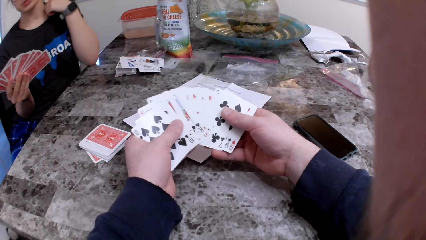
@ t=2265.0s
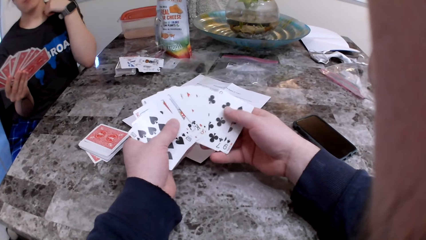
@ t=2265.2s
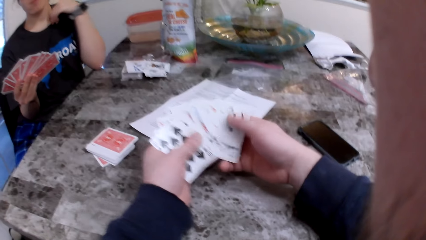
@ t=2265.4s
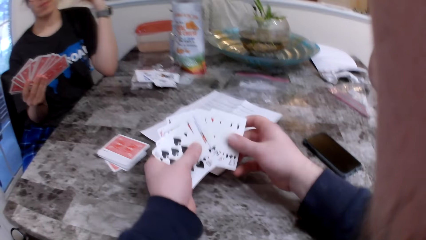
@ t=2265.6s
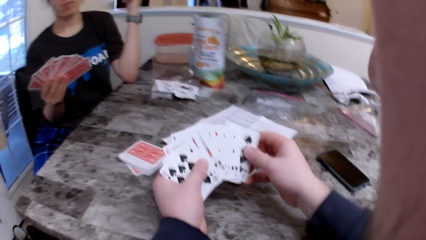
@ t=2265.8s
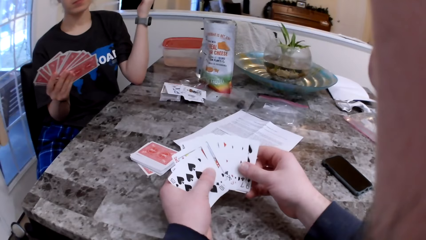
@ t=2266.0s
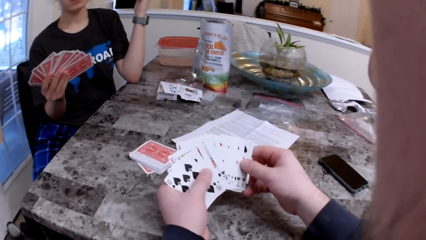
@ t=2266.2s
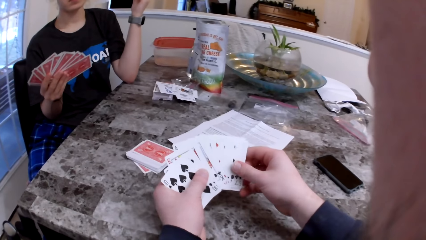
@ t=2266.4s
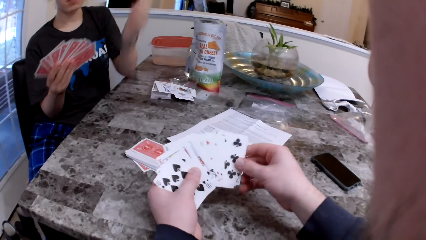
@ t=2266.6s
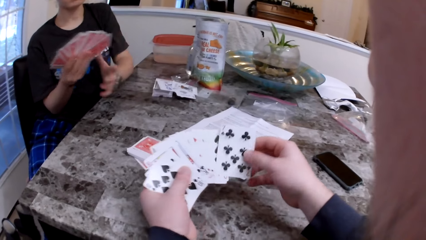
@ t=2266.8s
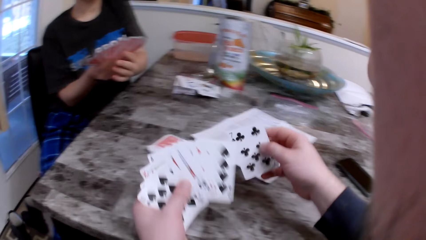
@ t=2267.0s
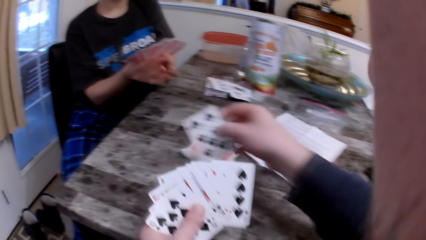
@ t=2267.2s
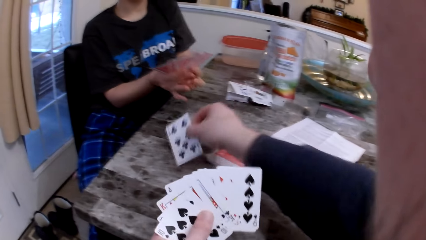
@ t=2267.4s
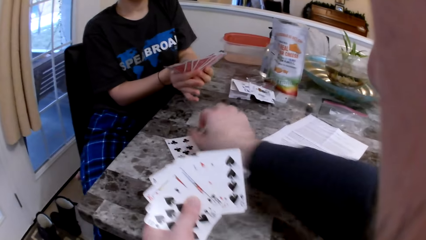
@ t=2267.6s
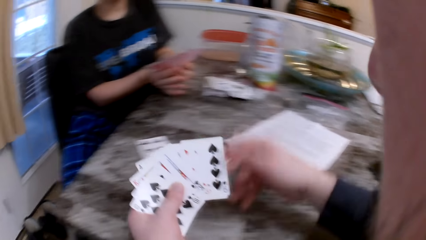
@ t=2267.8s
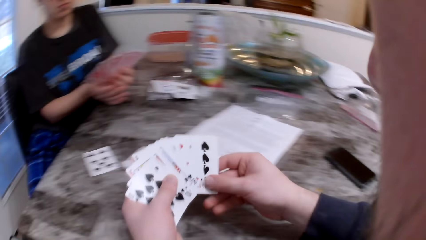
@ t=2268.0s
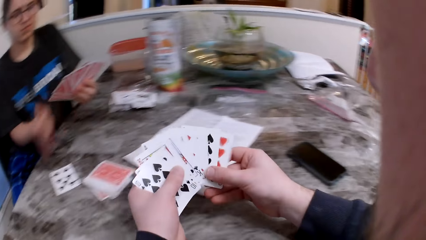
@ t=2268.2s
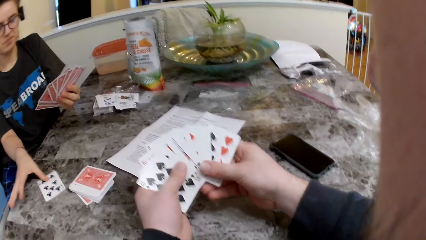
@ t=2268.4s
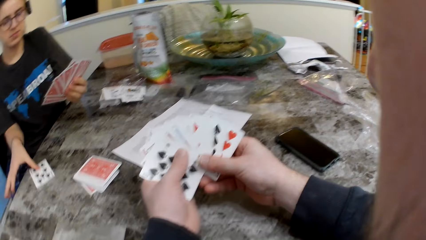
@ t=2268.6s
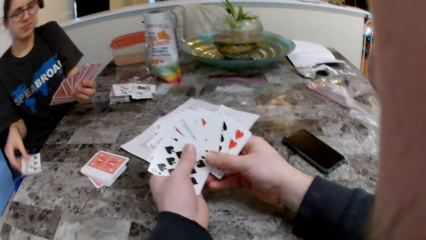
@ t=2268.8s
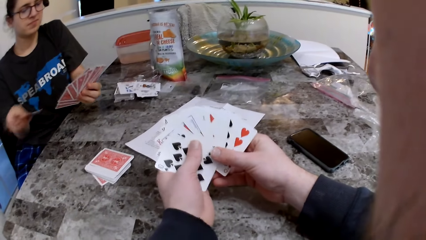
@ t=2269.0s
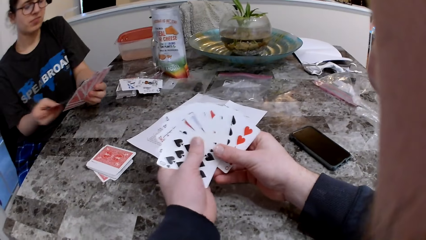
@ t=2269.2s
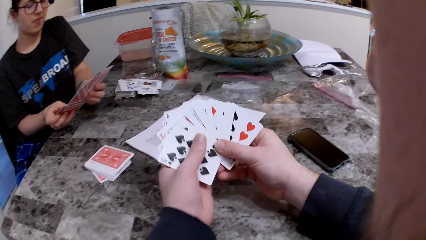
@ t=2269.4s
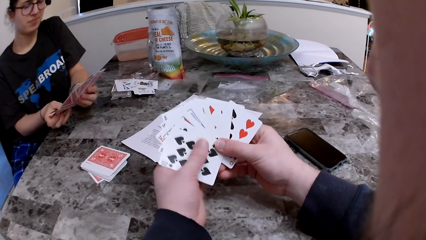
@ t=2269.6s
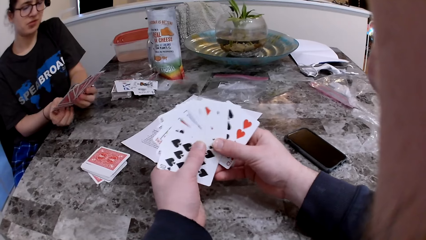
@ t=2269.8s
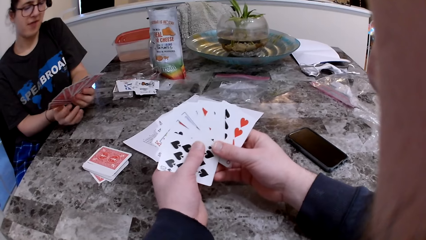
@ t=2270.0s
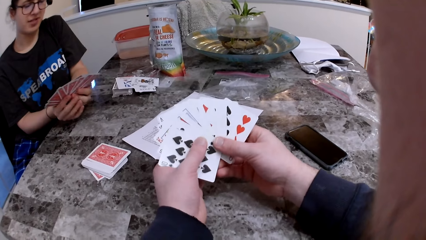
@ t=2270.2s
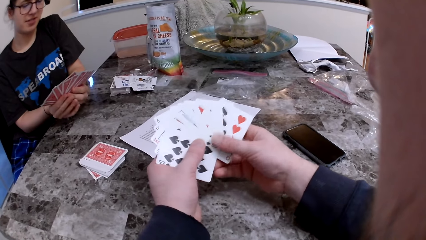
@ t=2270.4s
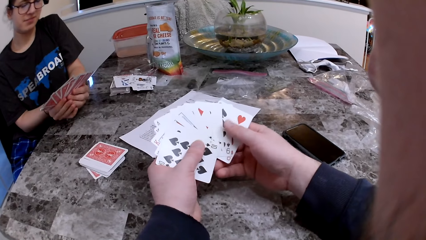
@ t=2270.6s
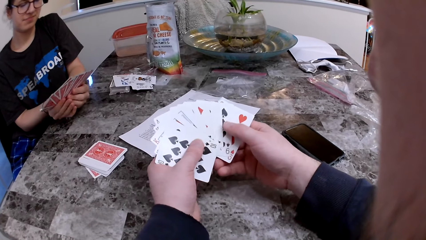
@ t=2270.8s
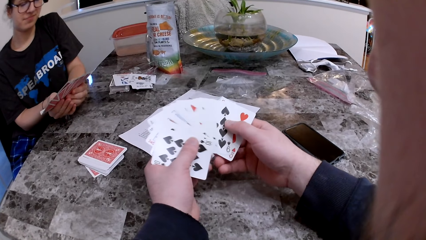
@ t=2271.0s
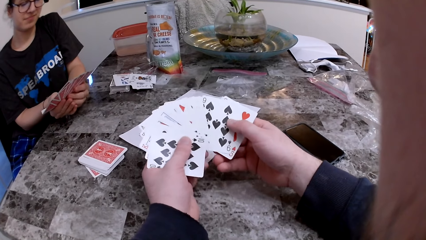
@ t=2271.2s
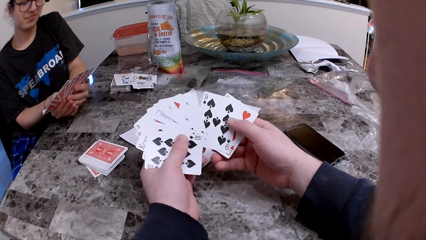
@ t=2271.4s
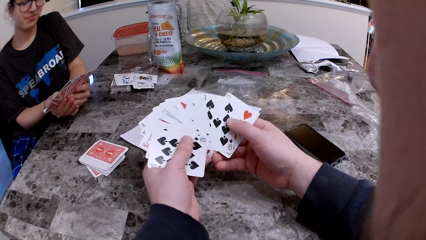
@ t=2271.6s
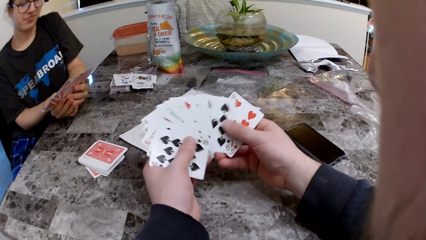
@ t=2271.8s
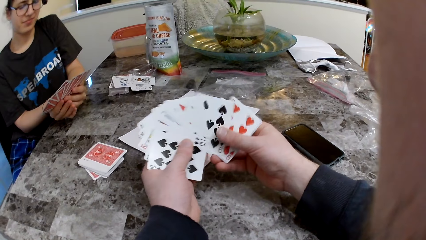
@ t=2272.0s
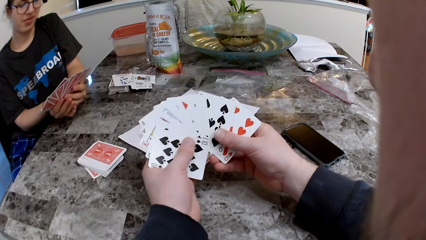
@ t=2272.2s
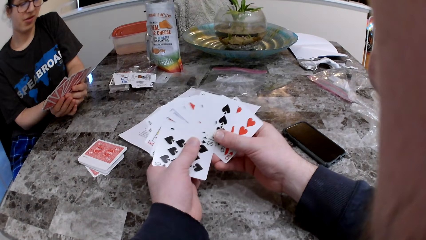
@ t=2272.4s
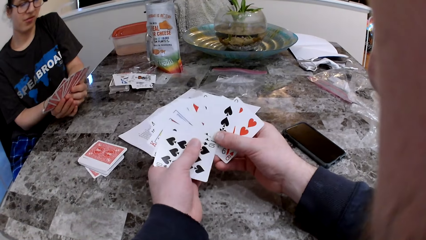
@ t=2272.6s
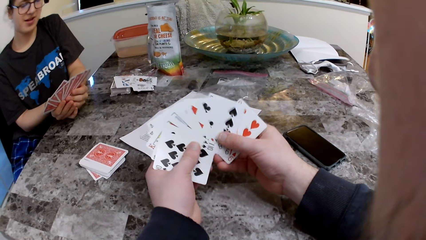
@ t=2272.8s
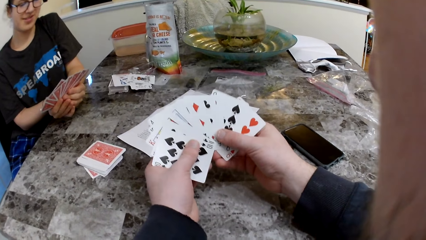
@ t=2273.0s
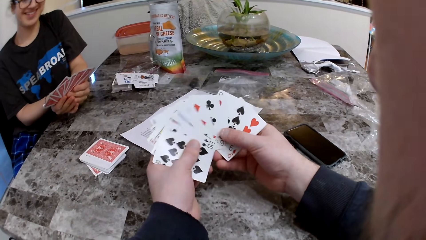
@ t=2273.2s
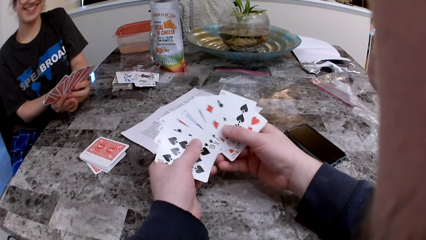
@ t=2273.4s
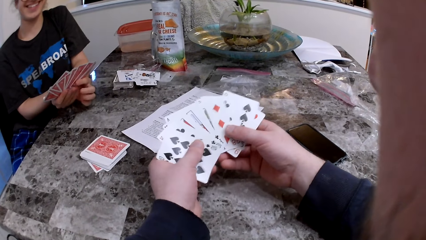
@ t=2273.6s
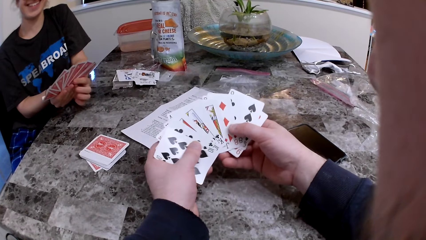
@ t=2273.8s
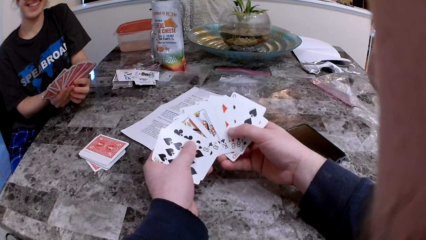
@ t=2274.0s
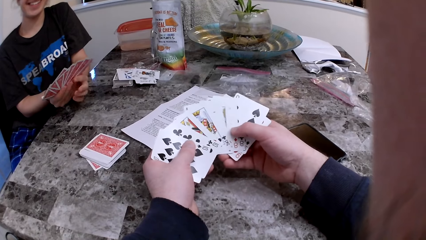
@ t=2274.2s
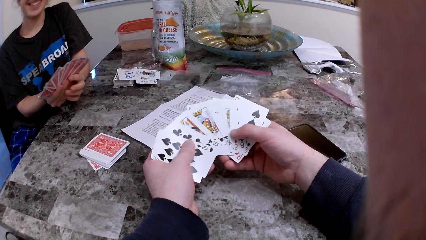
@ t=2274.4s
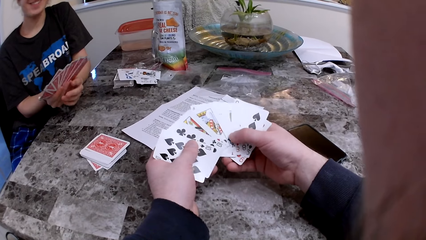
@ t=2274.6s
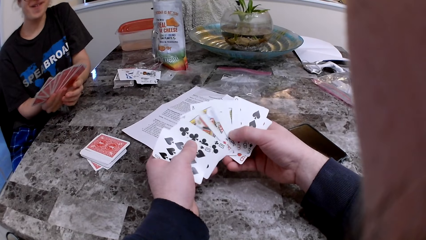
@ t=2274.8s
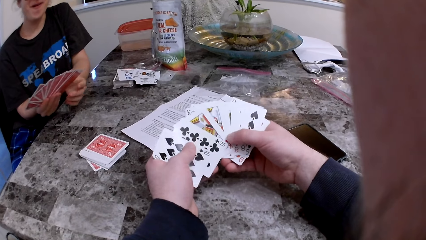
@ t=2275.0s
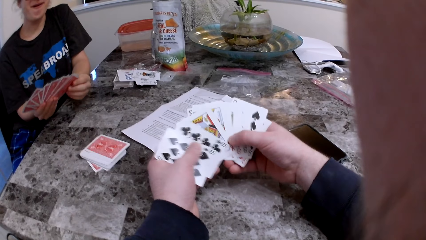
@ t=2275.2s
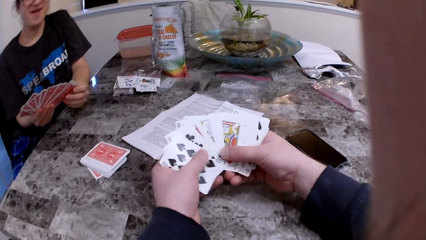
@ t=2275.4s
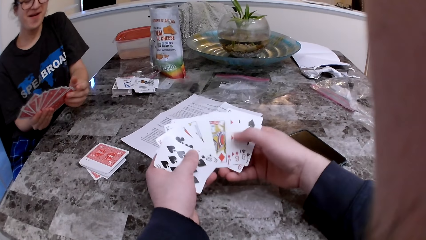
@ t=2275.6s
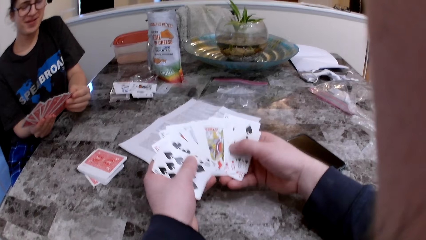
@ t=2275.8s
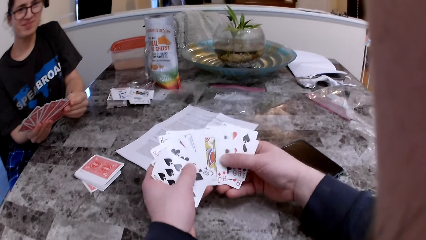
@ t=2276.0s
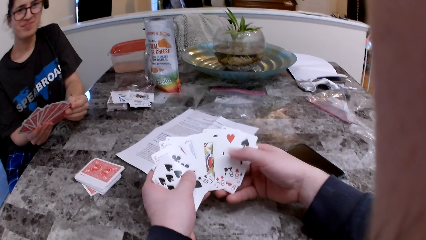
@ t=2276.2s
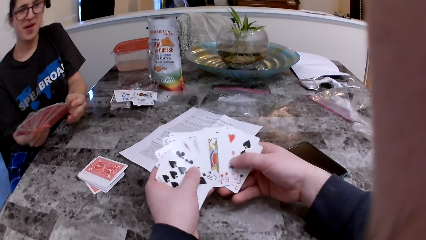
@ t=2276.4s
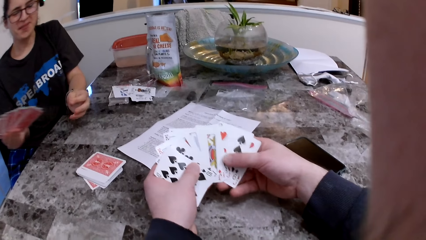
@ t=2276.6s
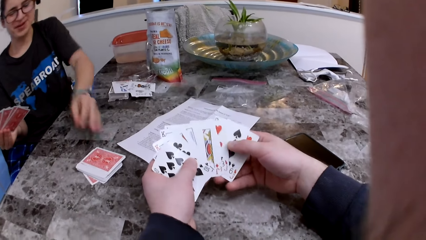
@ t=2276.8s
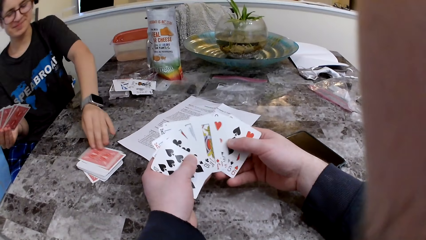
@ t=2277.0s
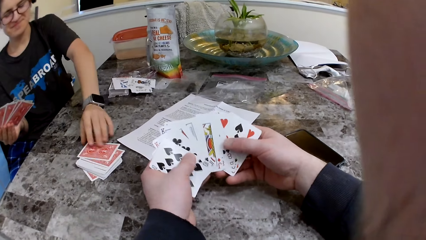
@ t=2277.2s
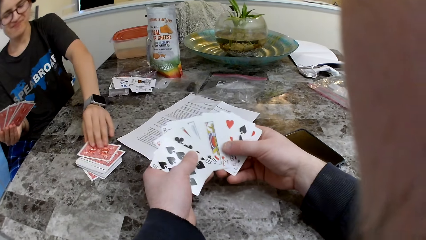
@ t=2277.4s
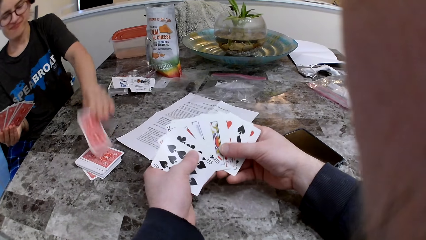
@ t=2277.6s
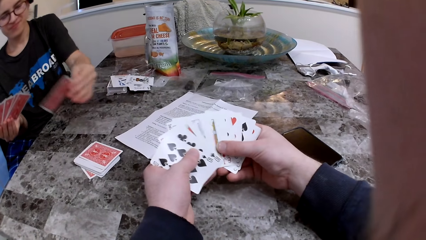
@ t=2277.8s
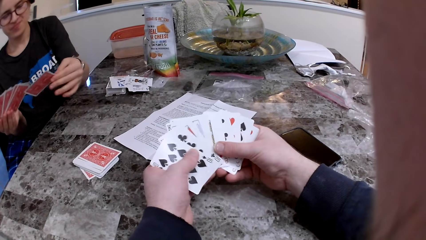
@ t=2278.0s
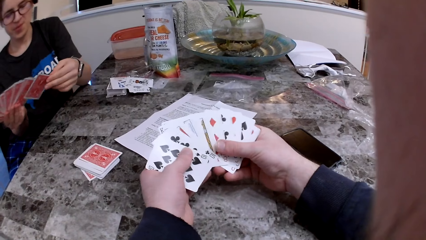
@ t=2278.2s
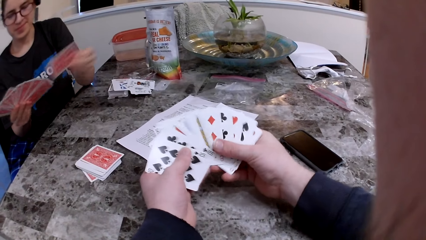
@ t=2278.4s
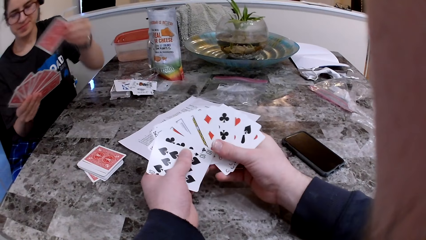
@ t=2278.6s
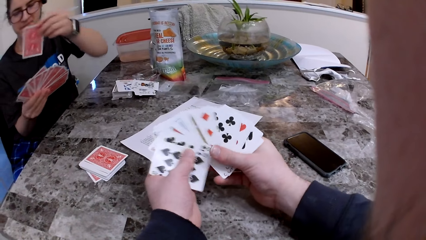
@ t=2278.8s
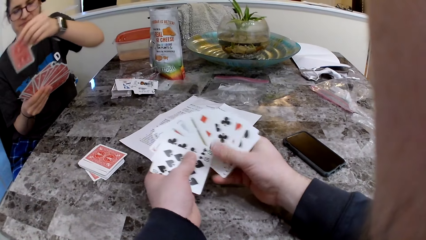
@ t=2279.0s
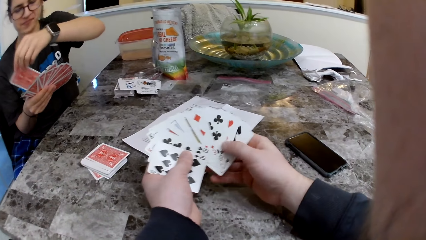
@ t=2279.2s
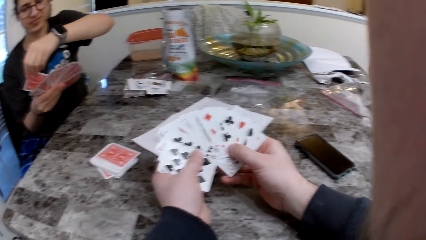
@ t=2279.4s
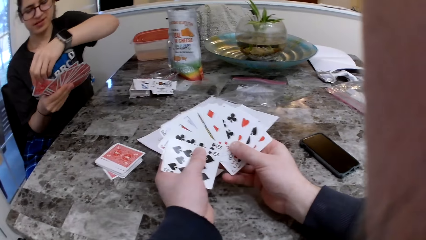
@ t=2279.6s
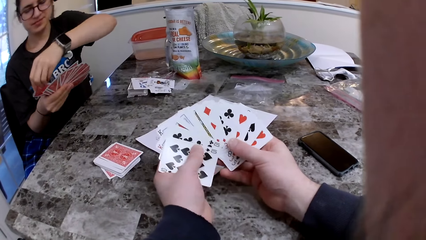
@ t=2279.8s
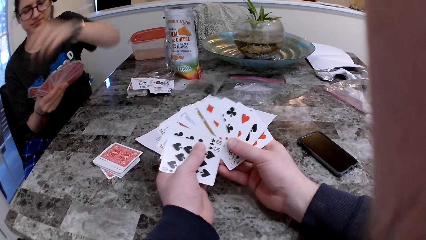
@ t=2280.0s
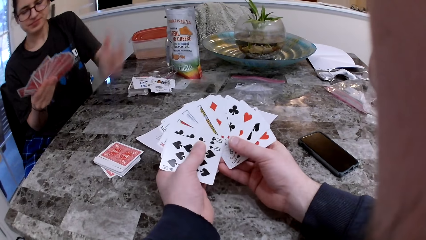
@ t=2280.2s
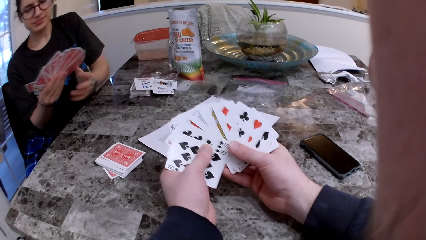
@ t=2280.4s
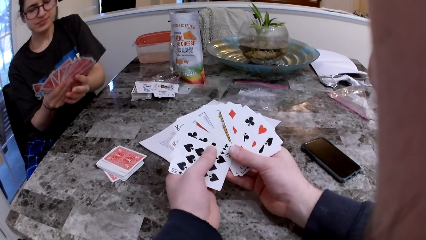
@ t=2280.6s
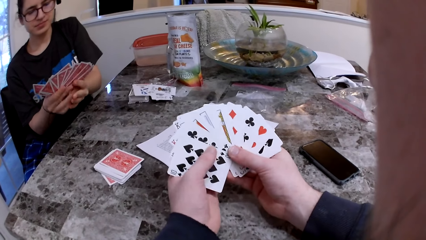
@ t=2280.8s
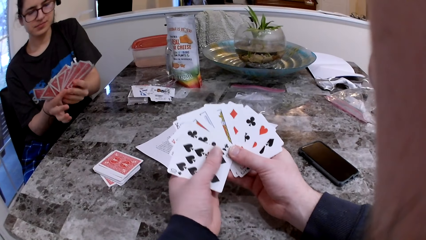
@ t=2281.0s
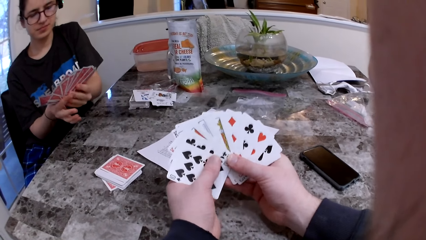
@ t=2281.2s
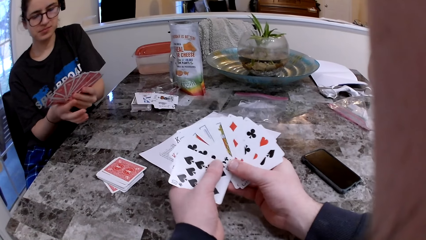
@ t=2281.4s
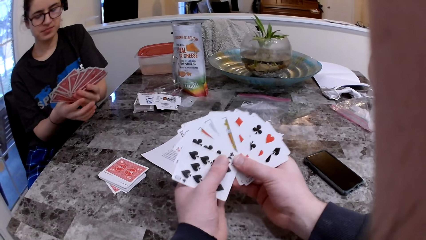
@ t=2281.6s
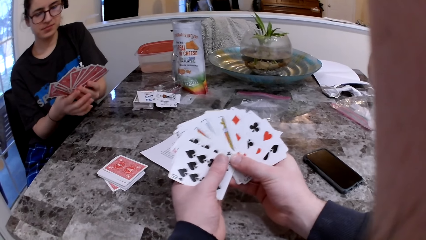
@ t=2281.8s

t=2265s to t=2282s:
The woman passes the cards in her right hand to her left hand. The camera wearer puts the card on the table. They check the cards. The woman picks up a card from the table and holds the card with the other cards. The woman picks up a card from the table and holds the card with the other cards.
